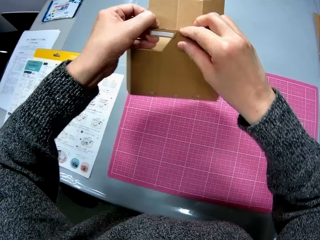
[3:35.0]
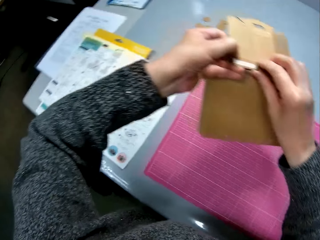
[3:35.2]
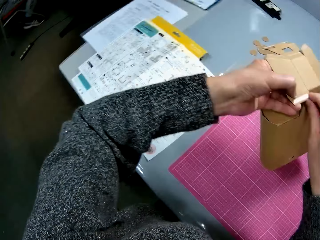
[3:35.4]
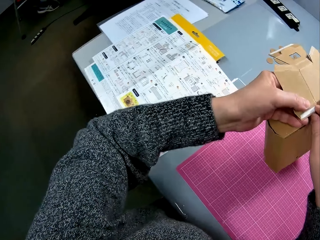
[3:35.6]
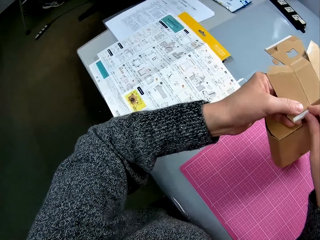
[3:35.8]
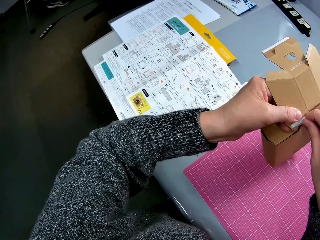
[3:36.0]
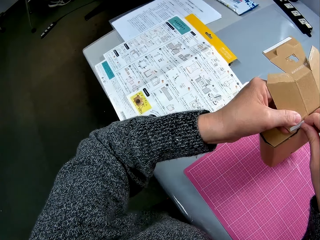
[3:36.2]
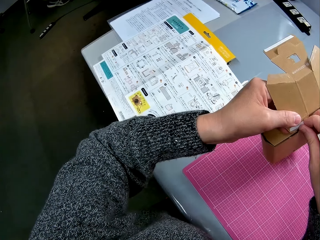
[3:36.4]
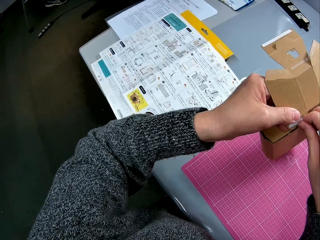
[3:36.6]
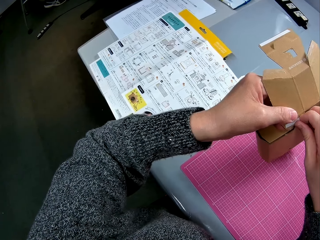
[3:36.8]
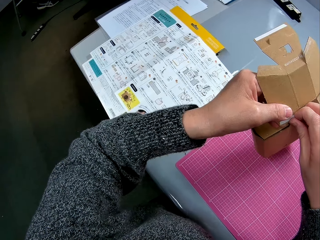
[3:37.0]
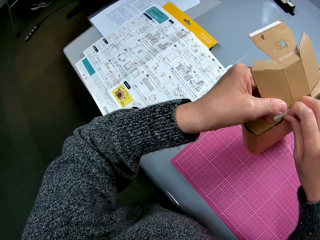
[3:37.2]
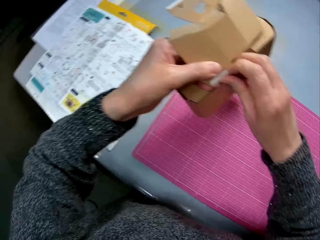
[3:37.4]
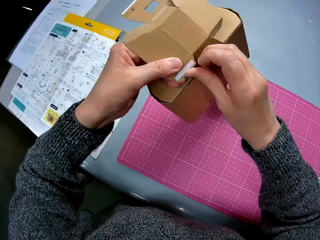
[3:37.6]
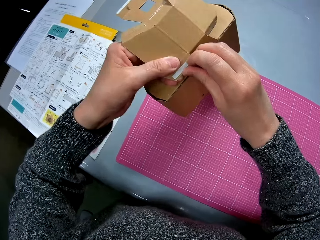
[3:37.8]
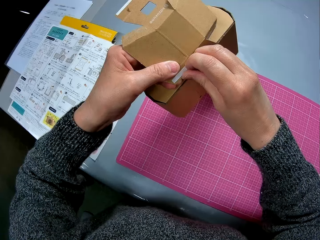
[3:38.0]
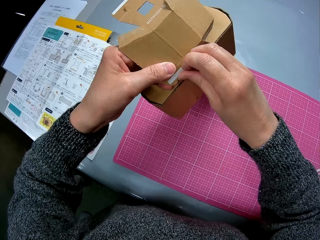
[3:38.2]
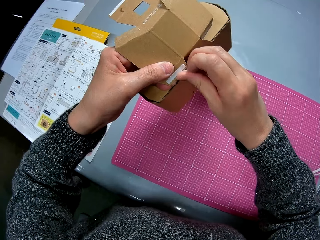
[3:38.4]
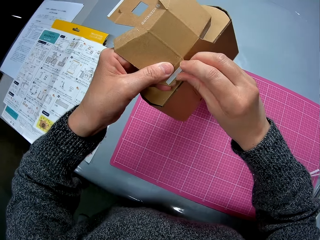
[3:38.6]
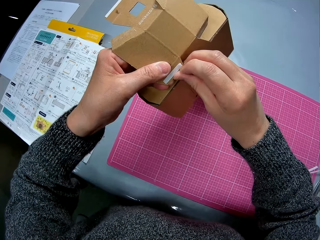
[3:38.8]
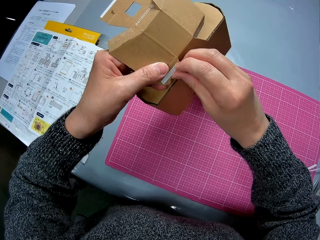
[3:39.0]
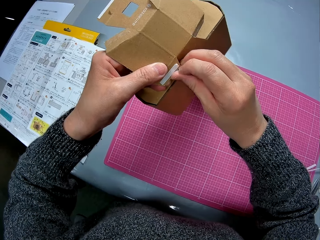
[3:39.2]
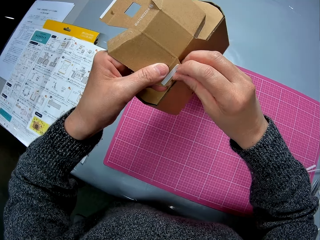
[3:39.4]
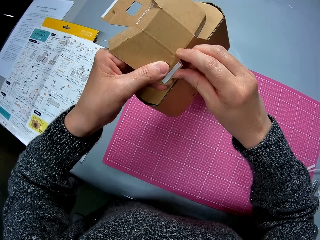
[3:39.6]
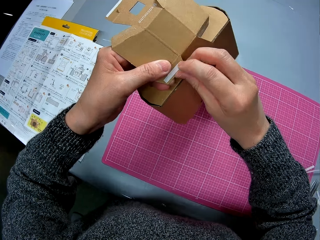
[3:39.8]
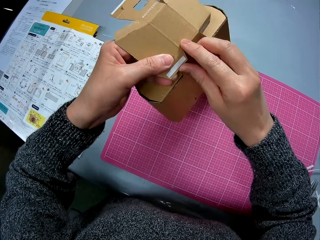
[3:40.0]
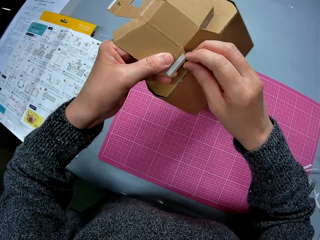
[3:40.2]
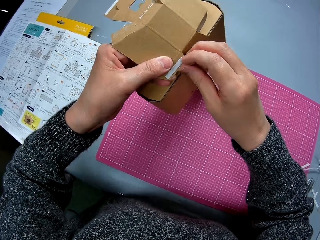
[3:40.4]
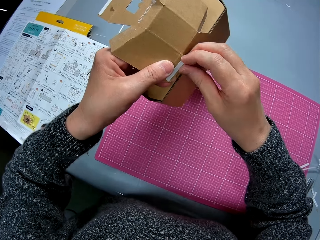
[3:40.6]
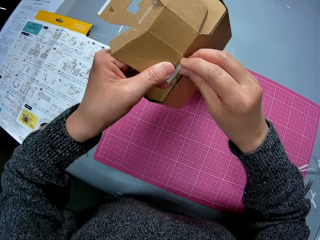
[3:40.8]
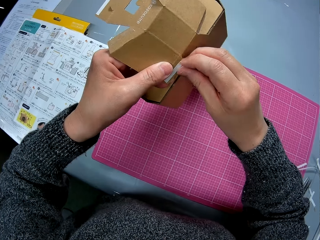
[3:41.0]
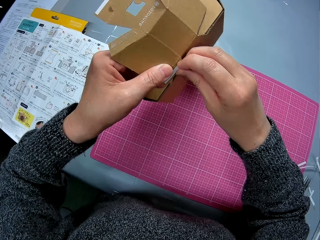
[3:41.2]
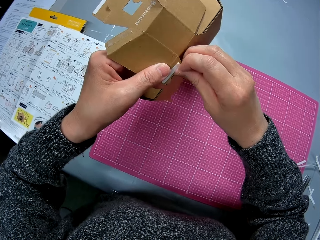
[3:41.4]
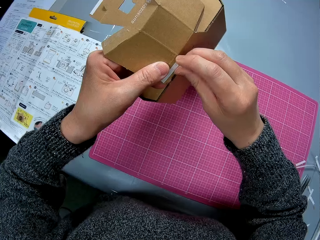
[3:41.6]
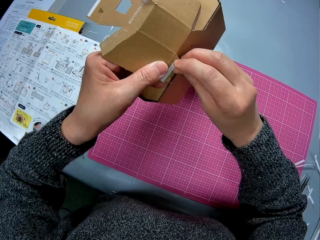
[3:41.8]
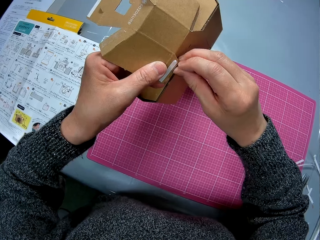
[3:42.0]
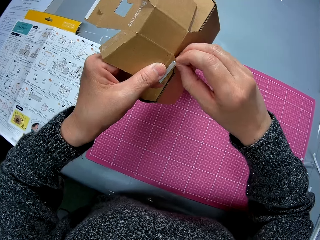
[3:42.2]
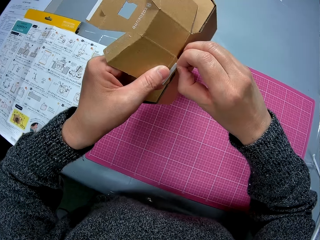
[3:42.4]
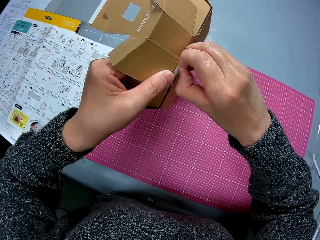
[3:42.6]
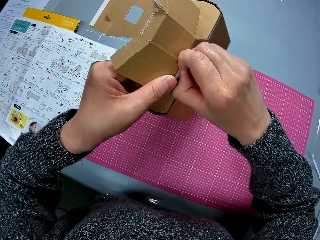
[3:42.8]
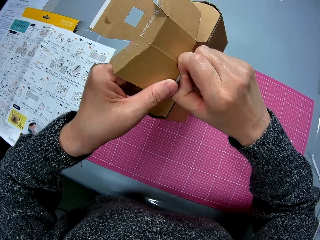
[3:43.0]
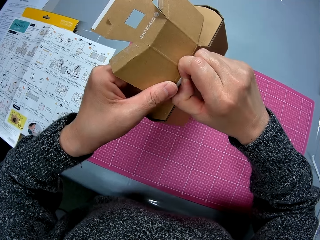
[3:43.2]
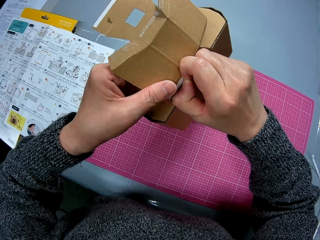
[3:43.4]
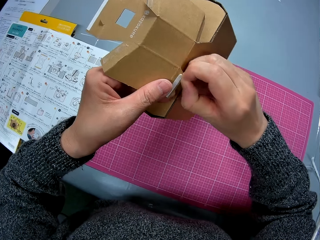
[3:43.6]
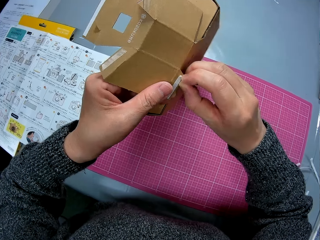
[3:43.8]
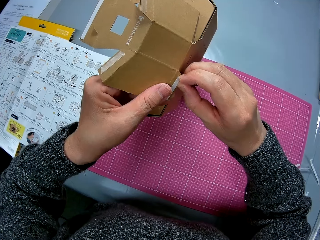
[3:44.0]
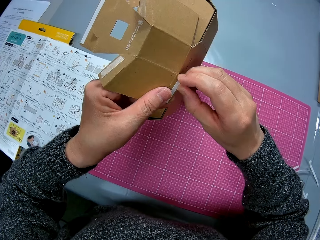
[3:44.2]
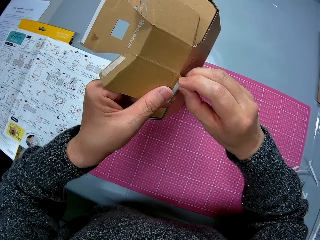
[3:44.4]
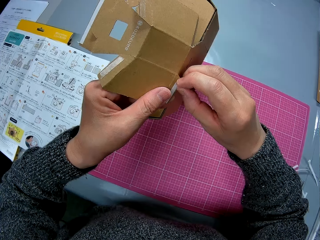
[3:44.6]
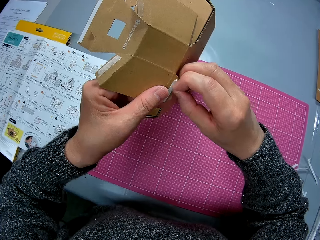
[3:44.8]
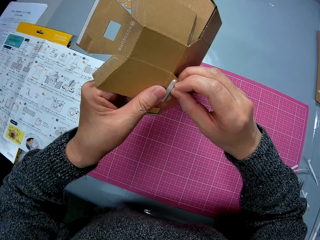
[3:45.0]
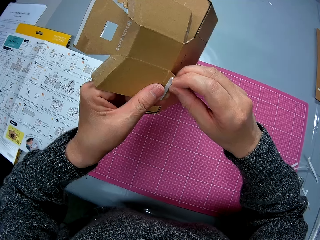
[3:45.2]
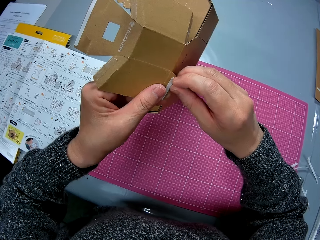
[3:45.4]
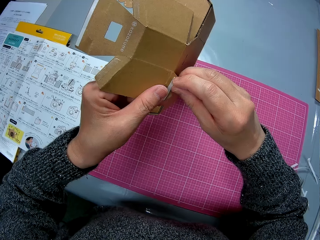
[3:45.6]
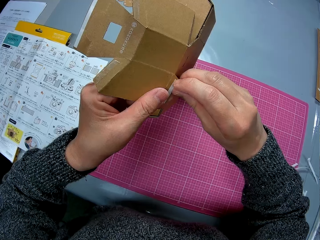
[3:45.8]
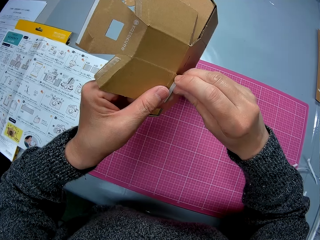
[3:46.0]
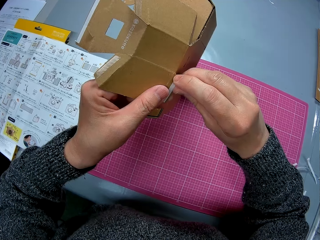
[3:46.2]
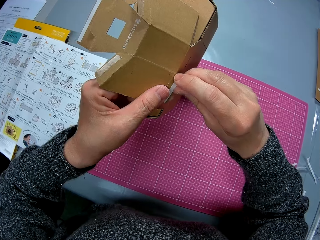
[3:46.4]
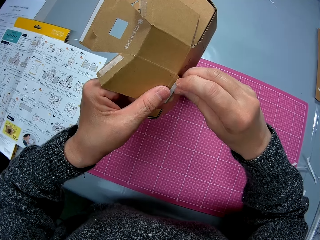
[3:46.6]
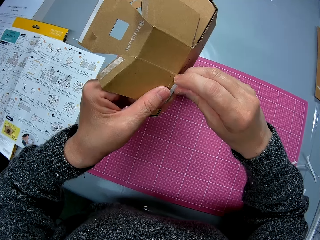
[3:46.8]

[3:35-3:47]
The camera wearer peels off a white double-sided tape from another tip of the cardboard.

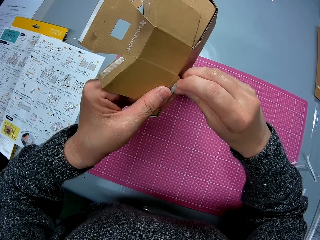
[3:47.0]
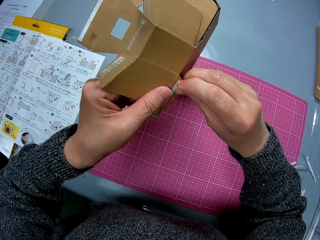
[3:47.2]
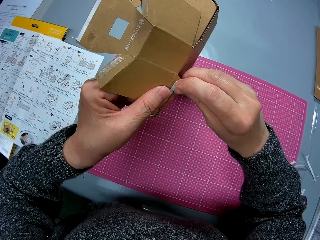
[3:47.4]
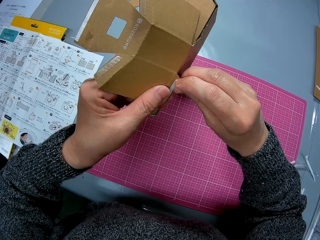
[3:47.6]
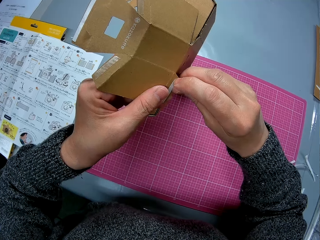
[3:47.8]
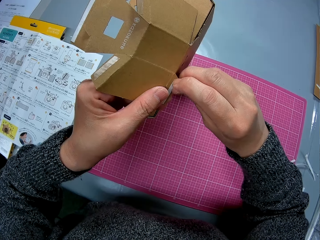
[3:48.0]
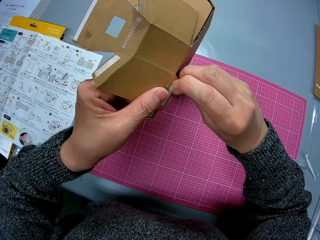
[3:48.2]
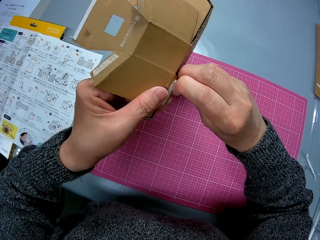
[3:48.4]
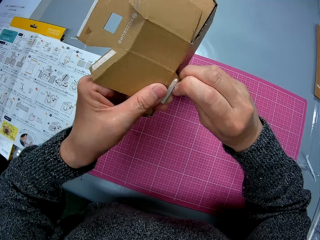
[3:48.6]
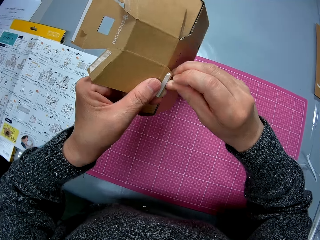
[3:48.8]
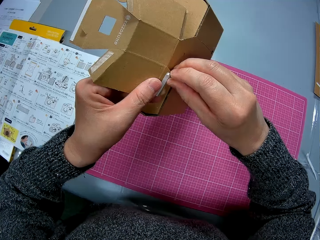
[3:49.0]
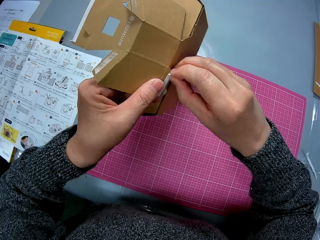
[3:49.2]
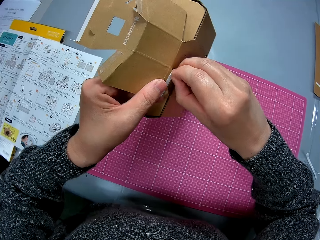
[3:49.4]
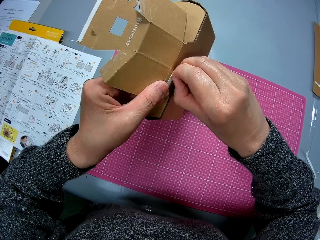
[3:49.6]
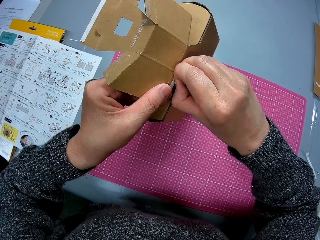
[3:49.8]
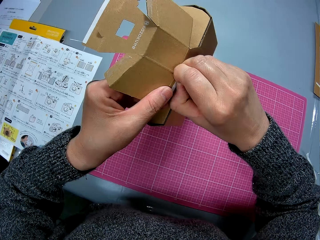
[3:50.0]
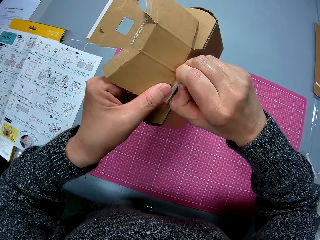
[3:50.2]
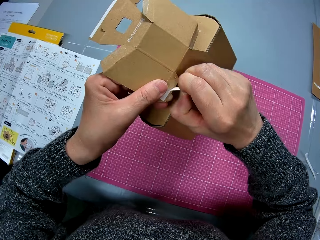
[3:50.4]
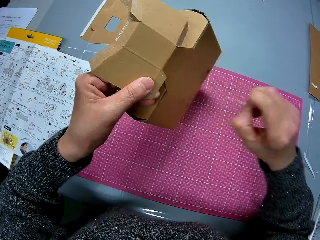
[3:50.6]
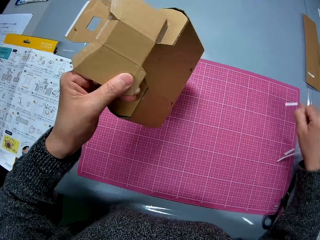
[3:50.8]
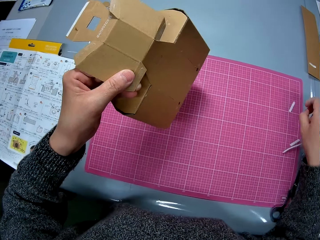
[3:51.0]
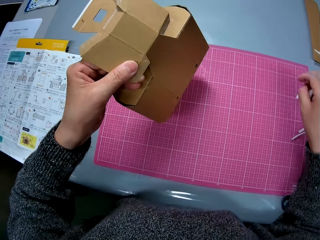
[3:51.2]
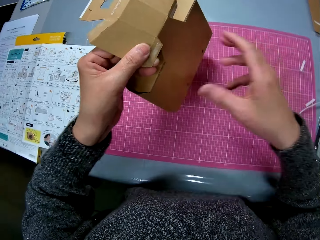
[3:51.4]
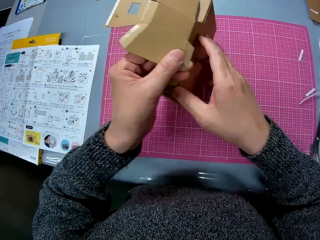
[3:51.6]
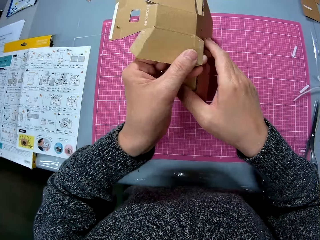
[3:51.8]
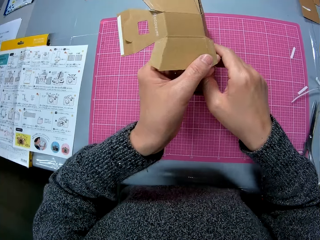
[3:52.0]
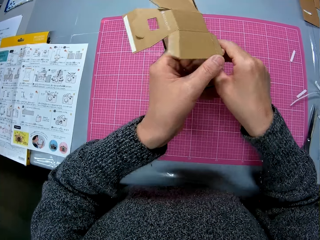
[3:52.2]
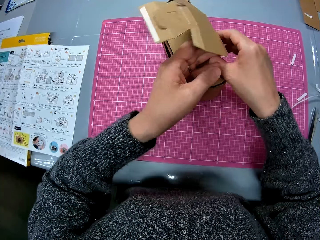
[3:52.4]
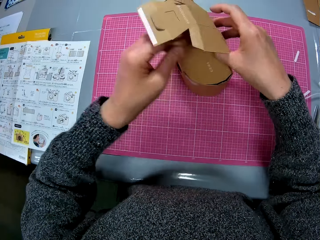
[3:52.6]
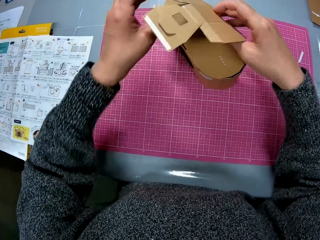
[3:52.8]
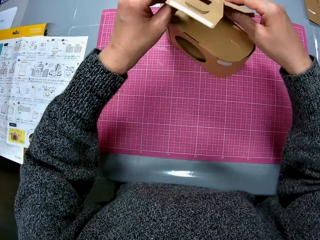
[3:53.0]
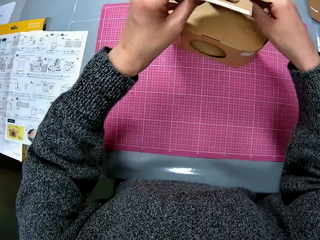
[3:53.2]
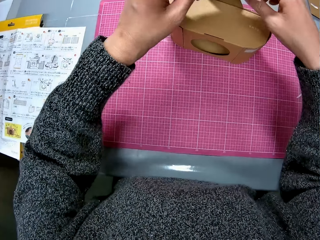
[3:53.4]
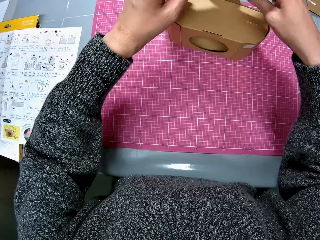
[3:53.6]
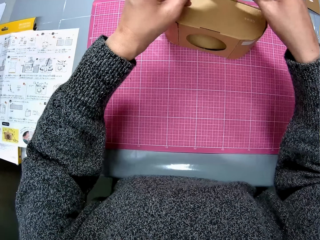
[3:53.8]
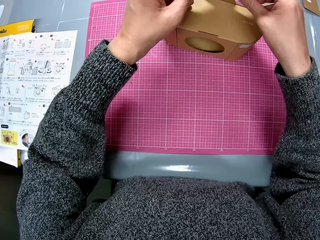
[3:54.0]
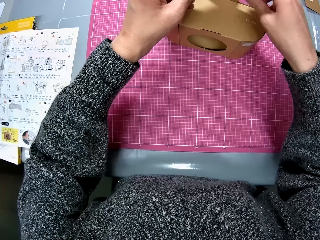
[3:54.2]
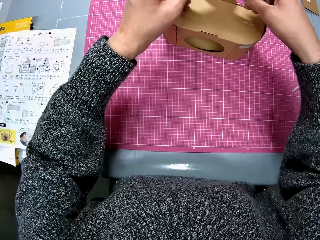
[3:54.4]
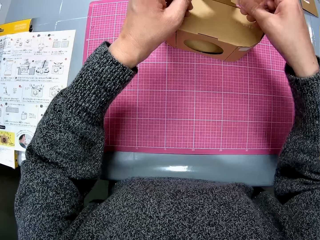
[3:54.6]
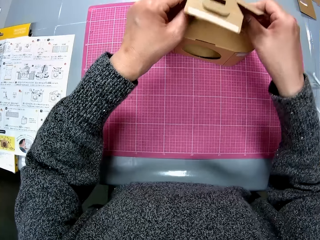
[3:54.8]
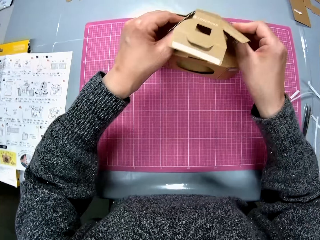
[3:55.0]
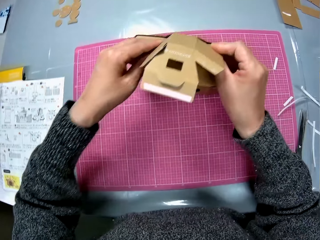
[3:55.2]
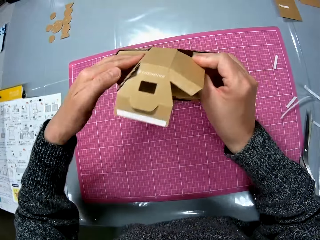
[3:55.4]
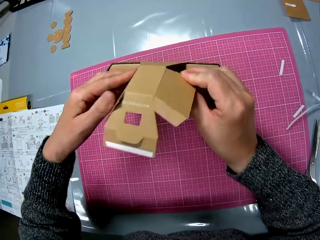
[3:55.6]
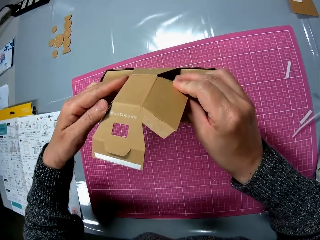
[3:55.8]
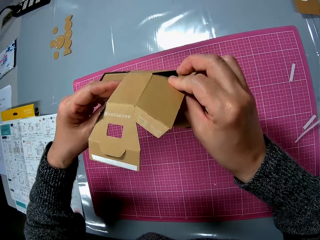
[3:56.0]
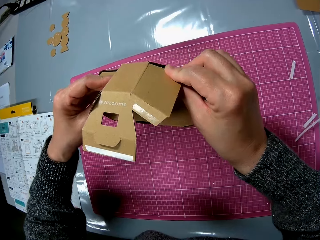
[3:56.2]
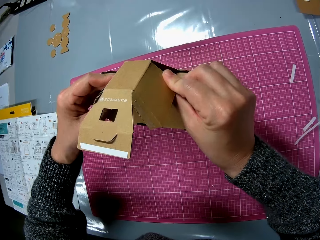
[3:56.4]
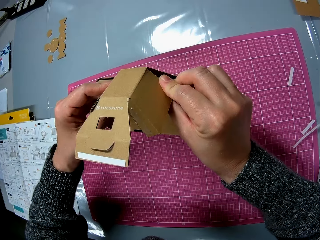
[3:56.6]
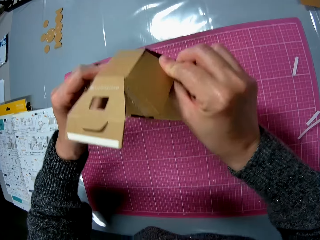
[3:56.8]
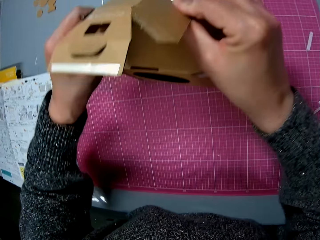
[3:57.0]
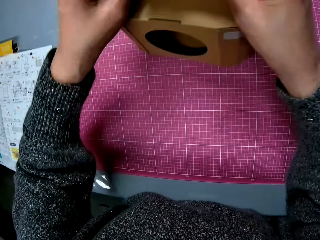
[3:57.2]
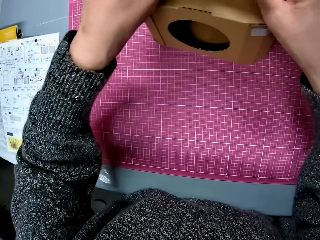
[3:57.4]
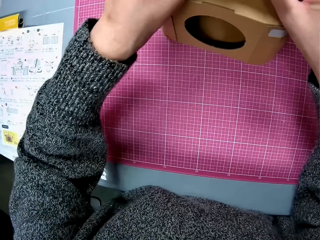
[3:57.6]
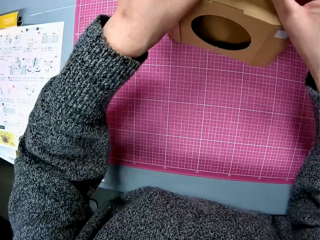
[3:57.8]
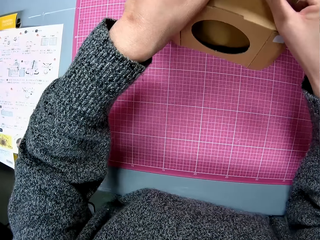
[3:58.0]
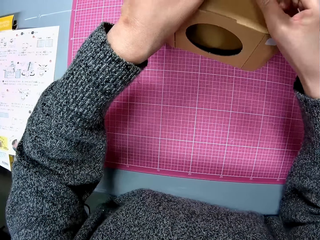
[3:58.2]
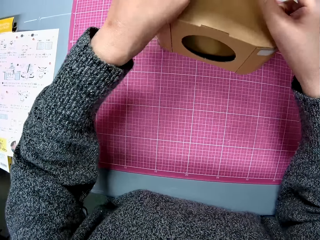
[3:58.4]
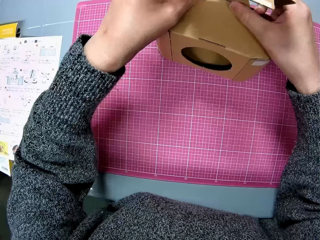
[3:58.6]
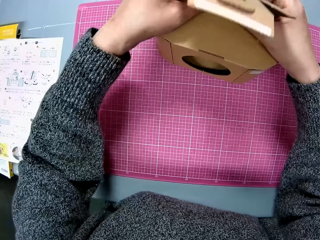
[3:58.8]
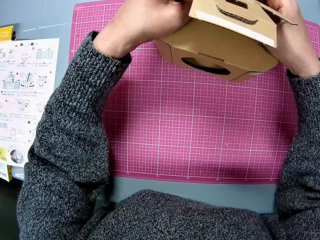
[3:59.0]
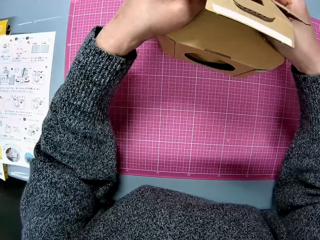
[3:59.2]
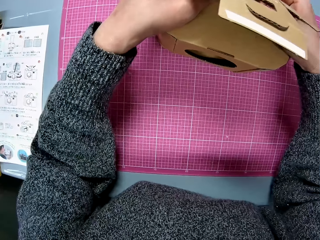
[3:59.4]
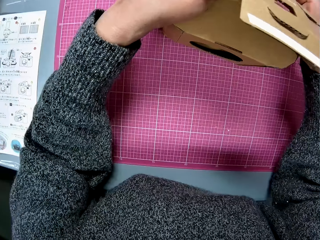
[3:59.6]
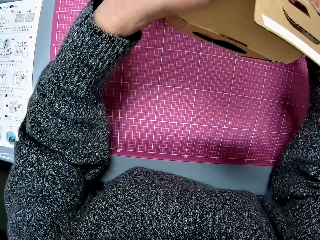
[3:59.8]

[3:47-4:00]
The camera wearer drops the white tape on the cutting sheet. They place the cardboard on the cutting sheet, fix the cardboard camera model and fold the cardboard.
